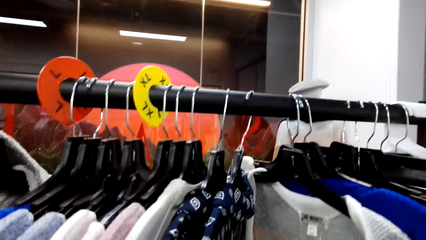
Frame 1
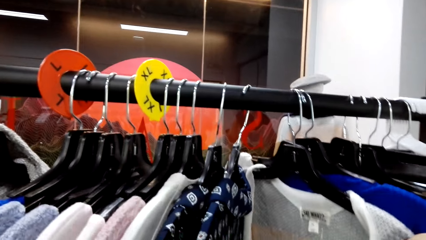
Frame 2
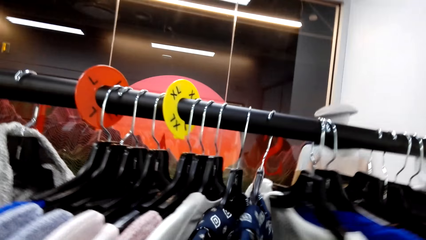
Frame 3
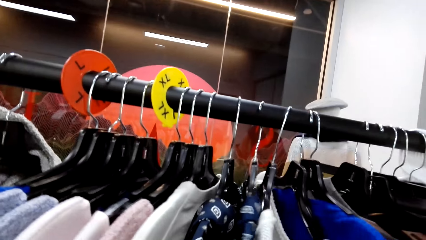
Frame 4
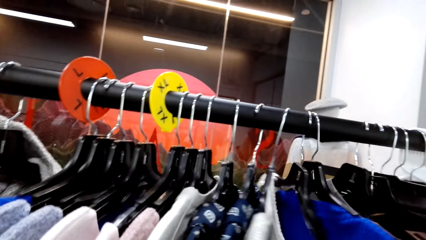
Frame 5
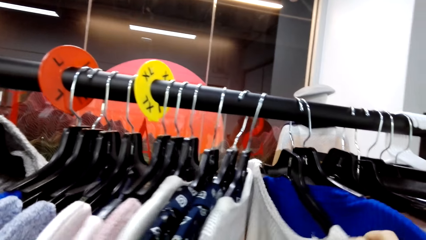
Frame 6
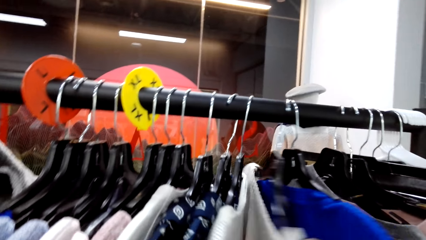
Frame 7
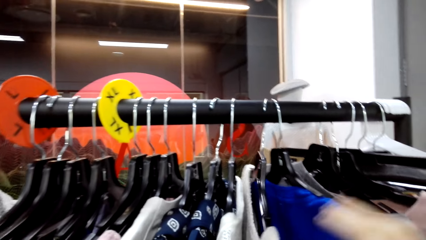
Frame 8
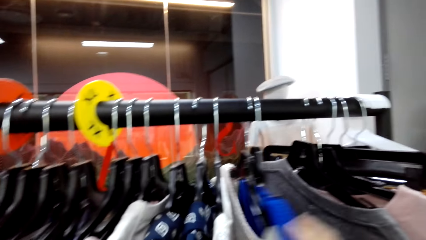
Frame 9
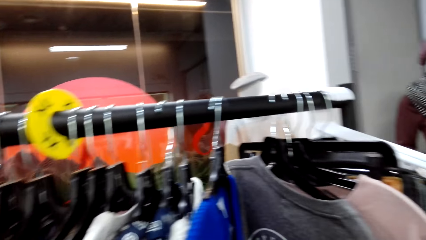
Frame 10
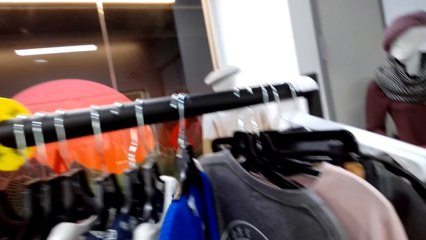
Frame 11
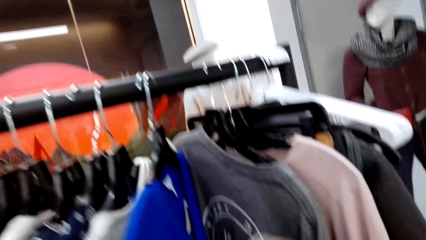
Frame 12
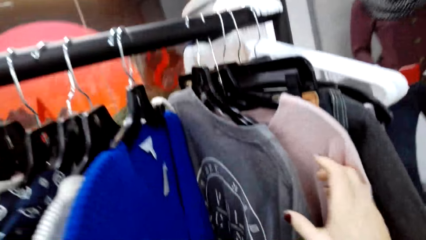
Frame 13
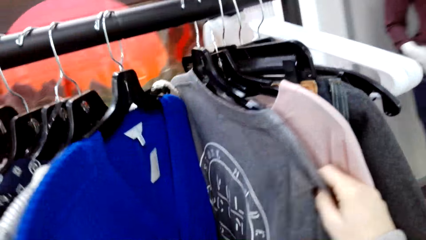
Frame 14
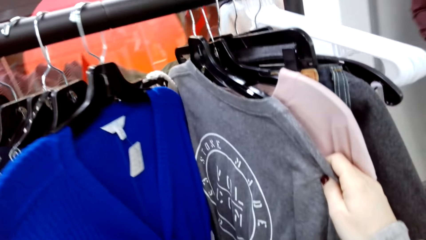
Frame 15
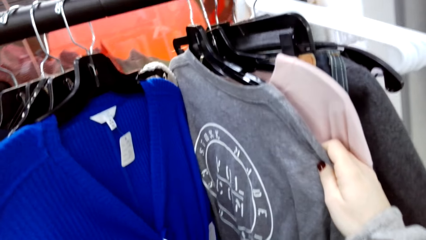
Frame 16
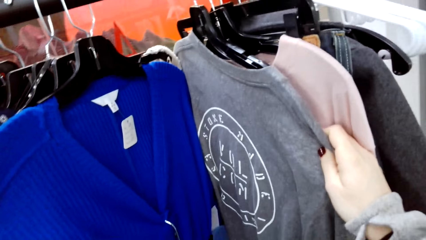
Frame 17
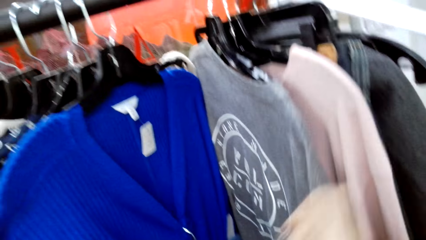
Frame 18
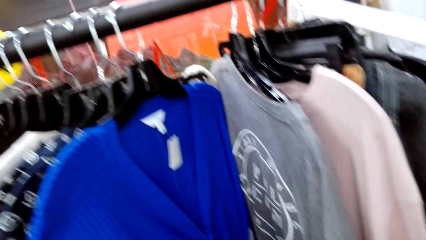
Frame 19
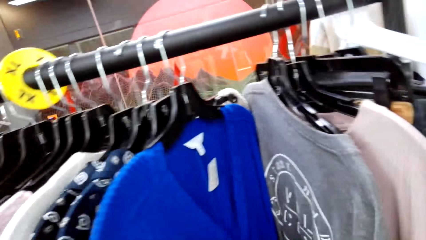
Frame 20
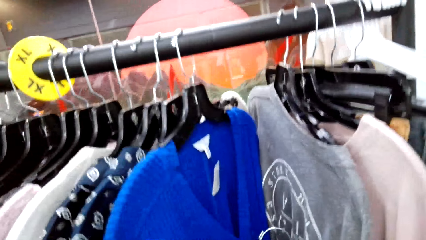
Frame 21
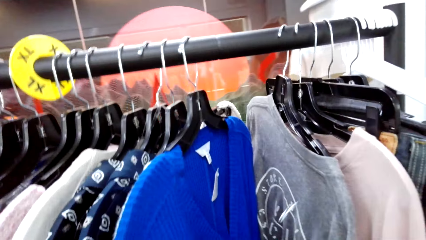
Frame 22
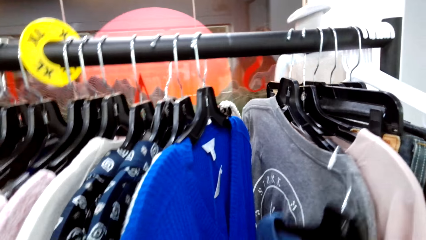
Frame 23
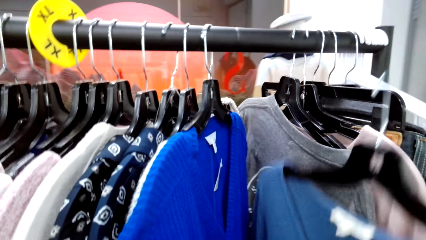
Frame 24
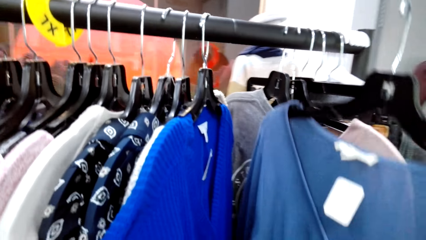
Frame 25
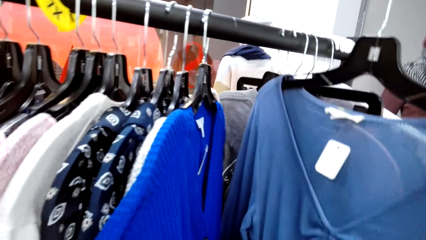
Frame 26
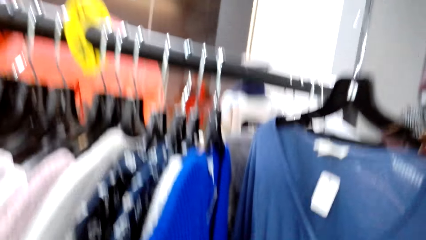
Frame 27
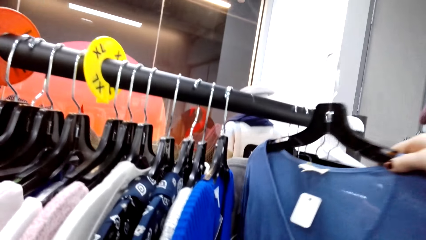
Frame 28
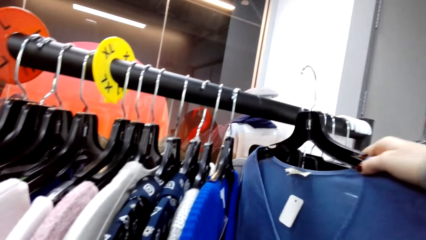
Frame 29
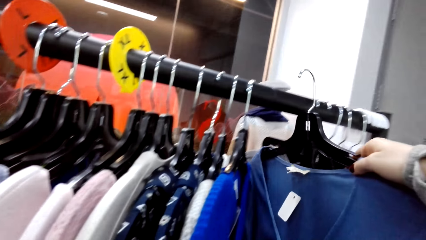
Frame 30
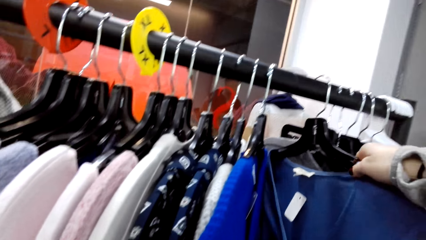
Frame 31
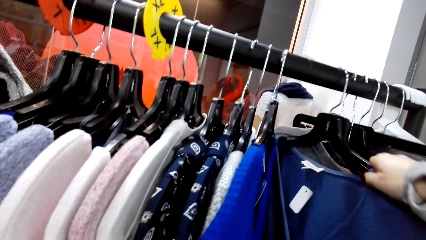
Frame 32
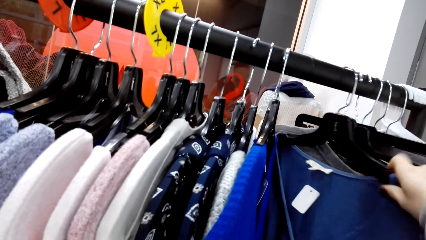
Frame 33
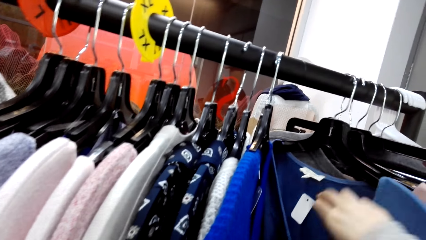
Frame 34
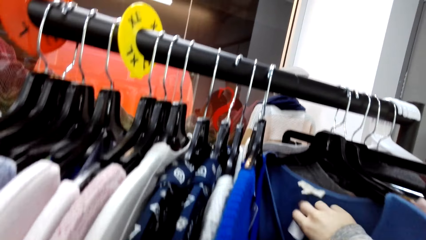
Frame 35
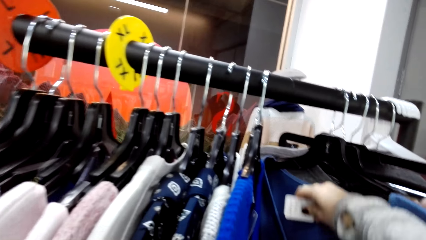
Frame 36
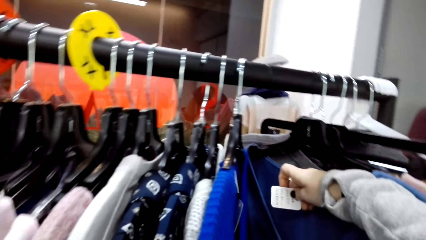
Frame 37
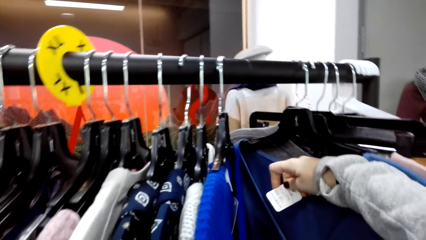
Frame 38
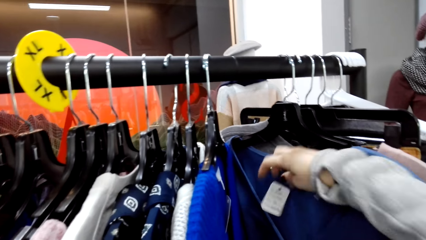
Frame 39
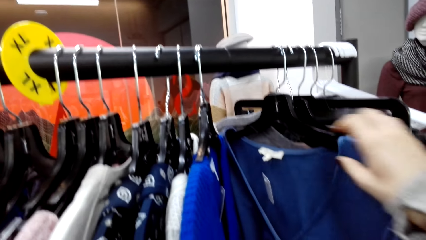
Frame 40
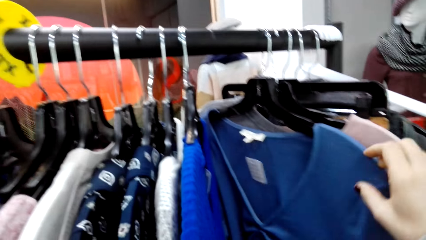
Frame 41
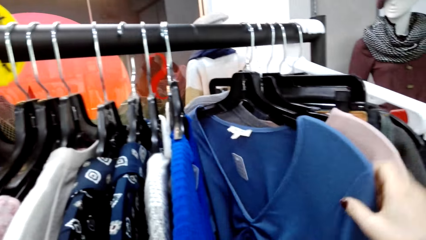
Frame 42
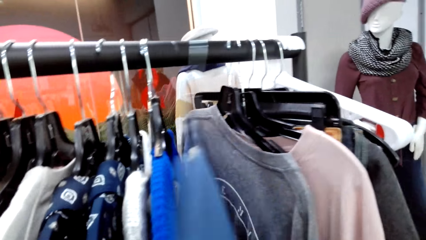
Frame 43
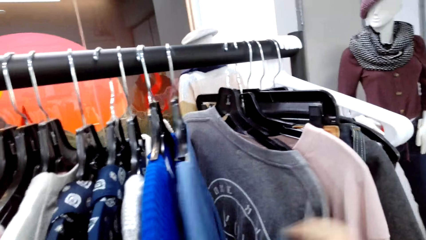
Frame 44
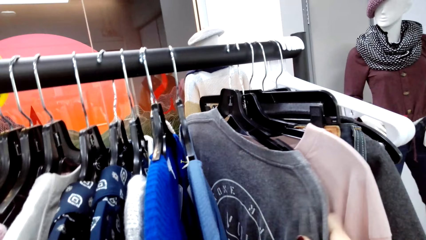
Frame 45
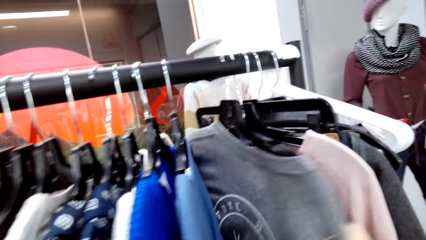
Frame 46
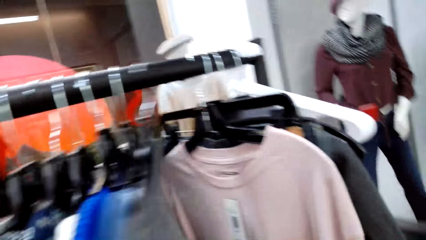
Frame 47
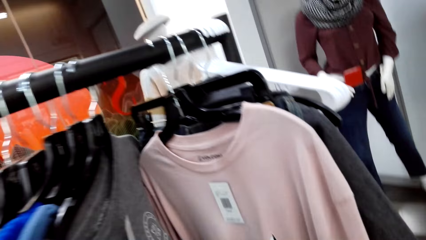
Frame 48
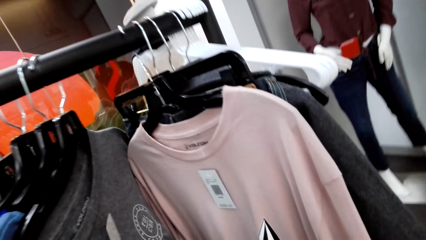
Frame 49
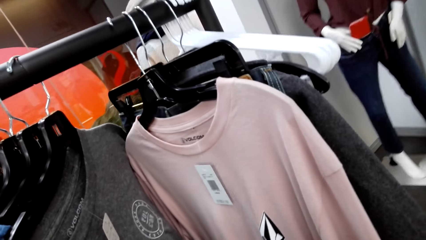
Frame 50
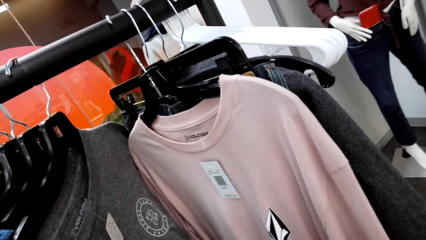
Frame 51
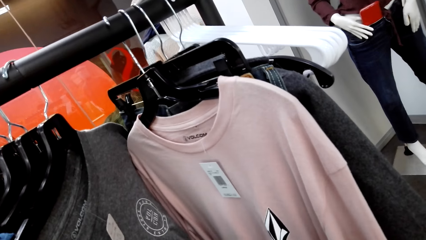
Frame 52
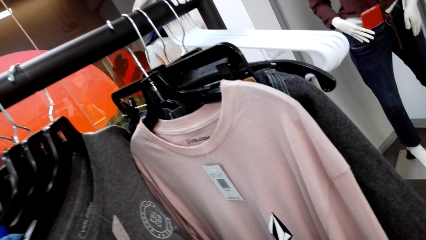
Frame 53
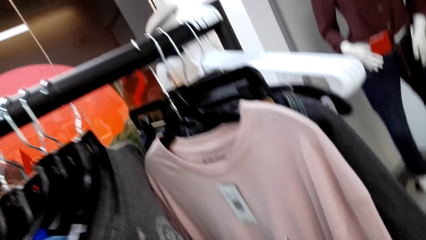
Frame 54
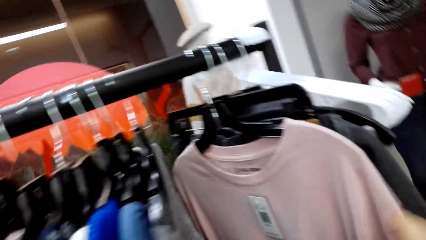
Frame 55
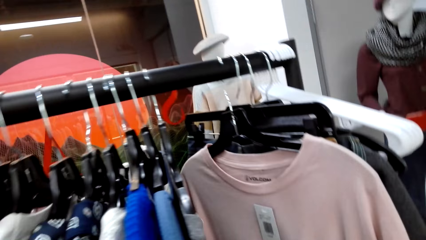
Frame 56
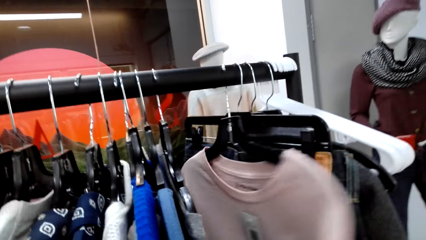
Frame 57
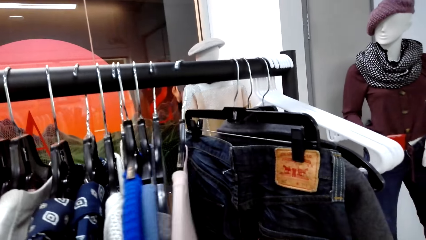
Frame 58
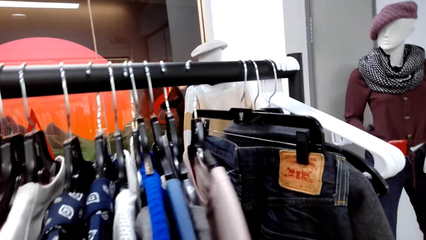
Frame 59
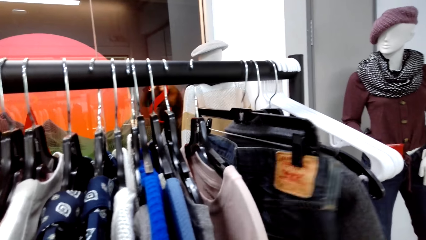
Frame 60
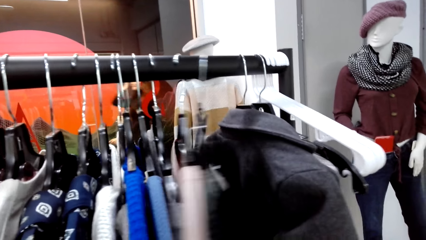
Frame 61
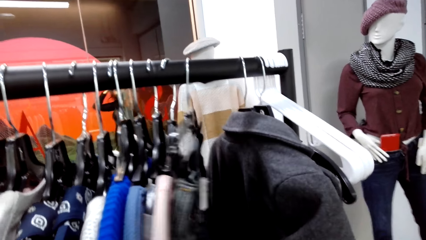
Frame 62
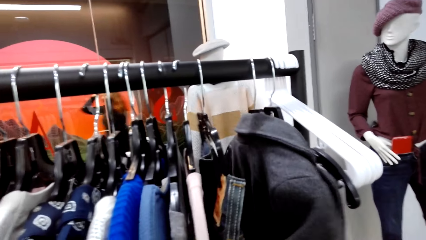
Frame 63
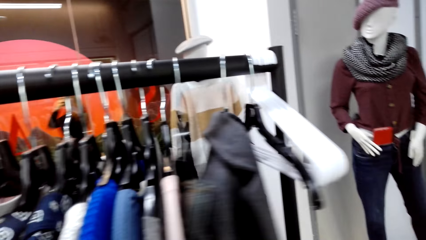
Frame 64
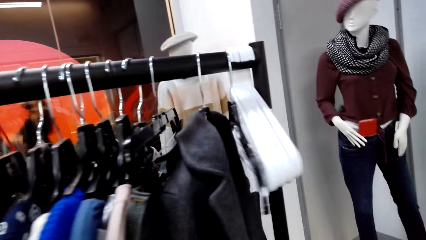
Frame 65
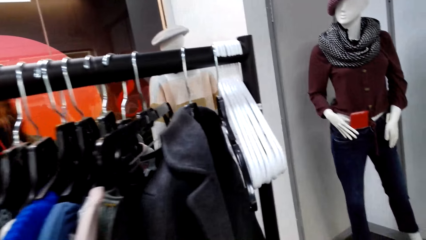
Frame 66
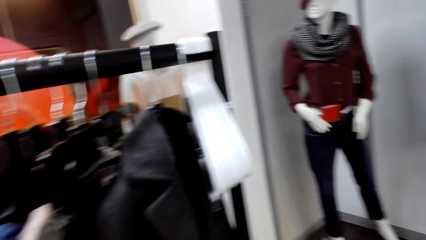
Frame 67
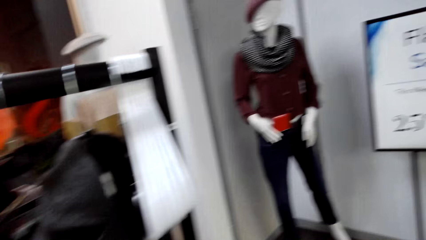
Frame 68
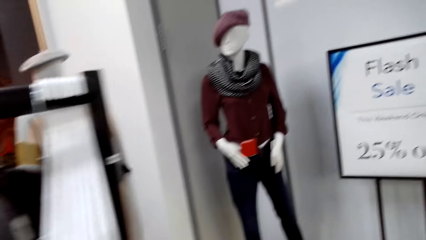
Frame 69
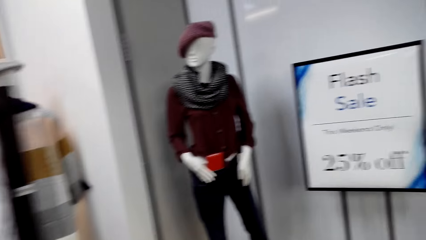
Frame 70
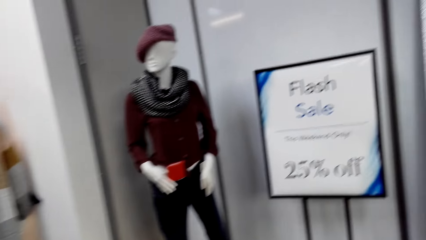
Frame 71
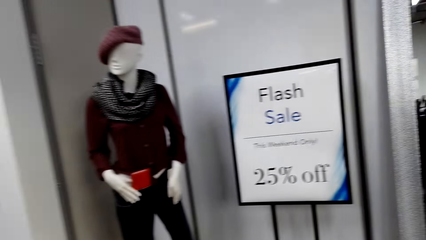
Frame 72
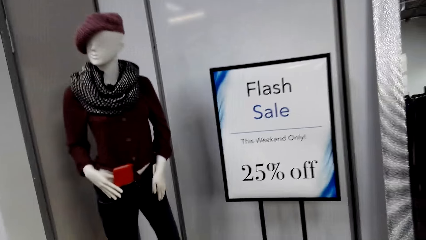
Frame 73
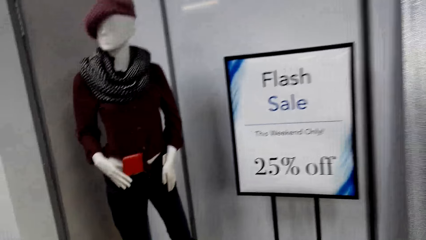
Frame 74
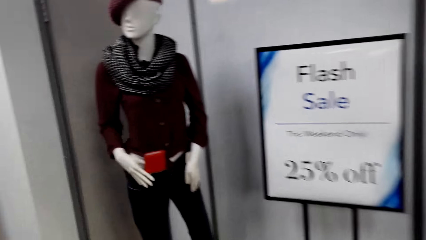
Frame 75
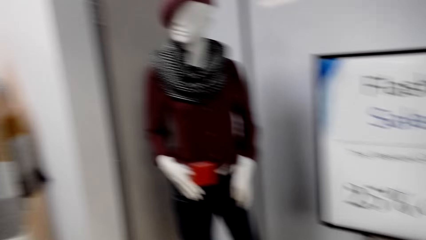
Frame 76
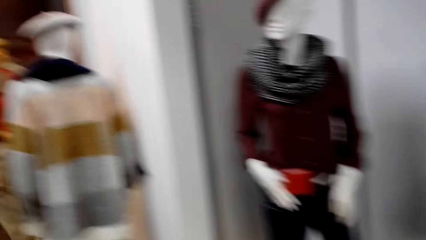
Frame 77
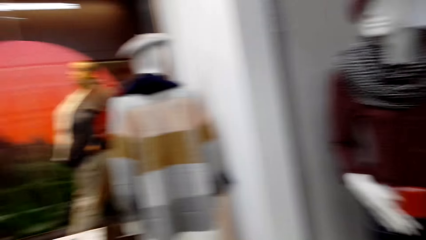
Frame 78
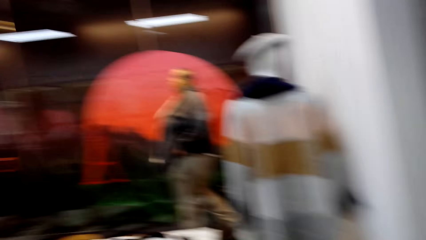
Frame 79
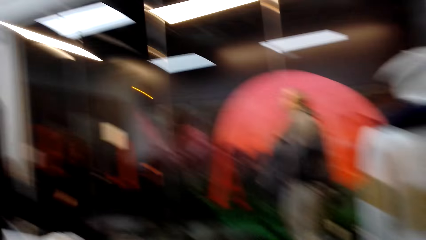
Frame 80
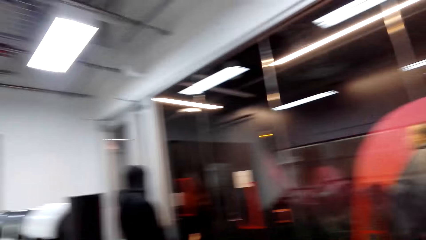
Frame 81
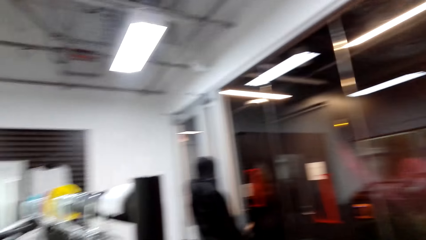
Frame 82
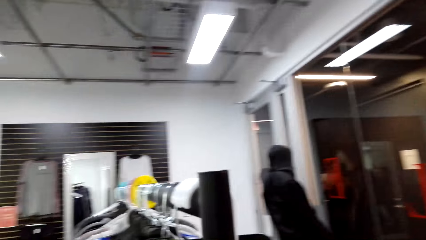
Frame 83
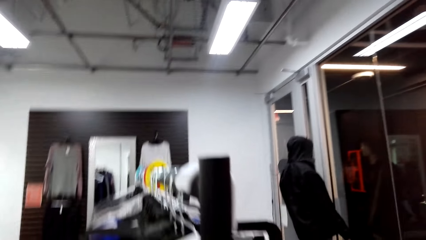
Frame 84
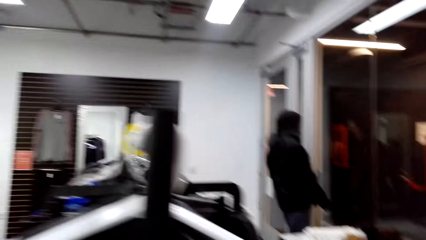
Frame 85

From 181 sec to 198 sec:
The camera wearer hangs the blouse. They hold the tag with the right hand. They stare at the blouses. They walk in the shop.
